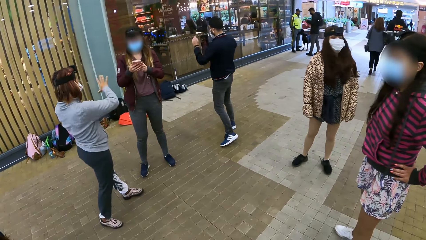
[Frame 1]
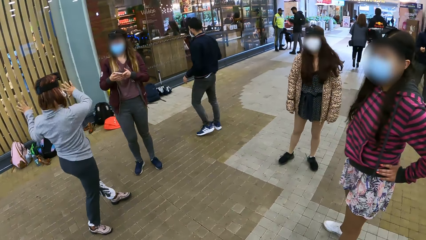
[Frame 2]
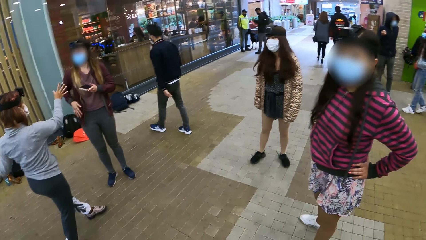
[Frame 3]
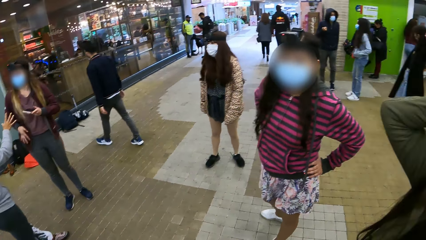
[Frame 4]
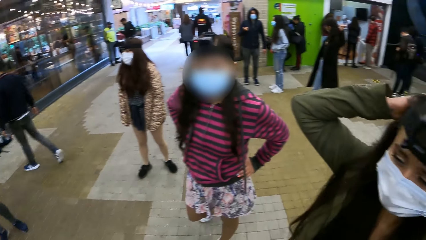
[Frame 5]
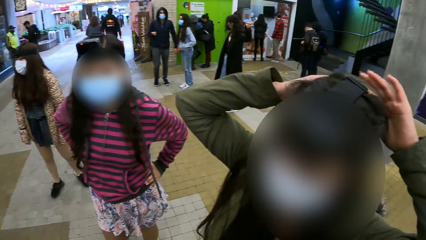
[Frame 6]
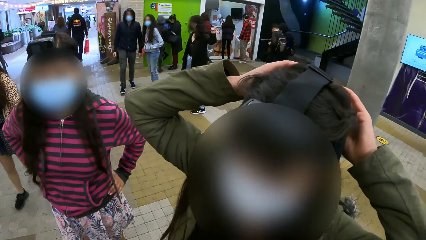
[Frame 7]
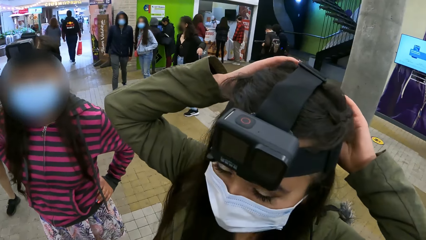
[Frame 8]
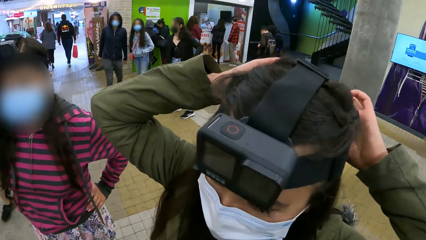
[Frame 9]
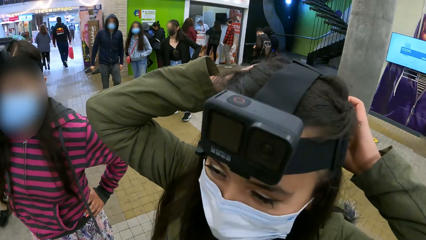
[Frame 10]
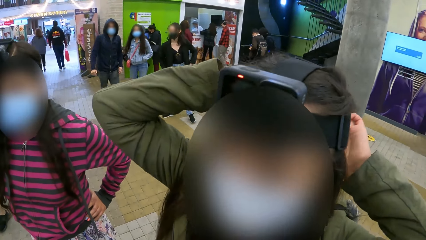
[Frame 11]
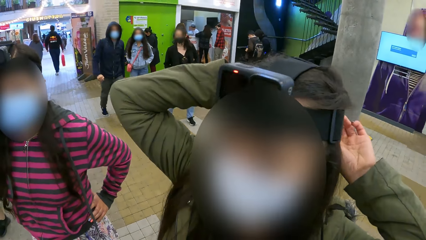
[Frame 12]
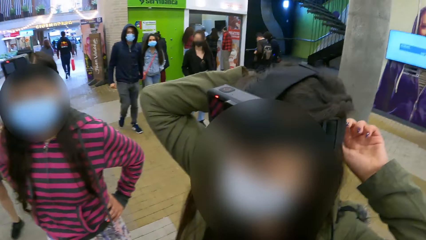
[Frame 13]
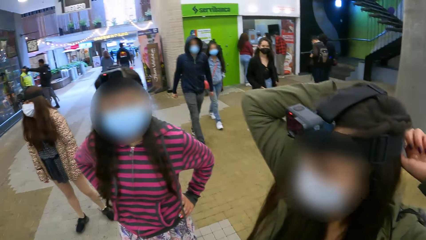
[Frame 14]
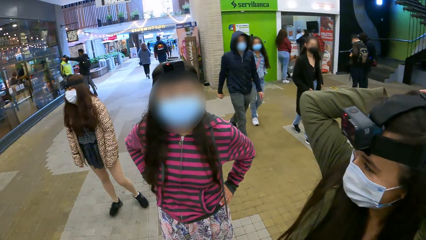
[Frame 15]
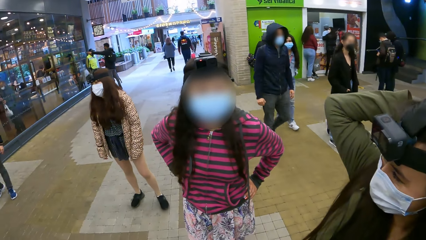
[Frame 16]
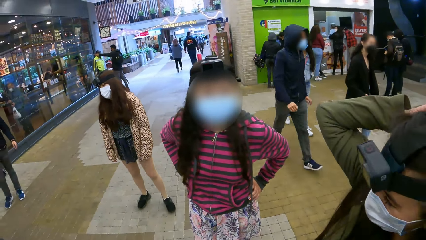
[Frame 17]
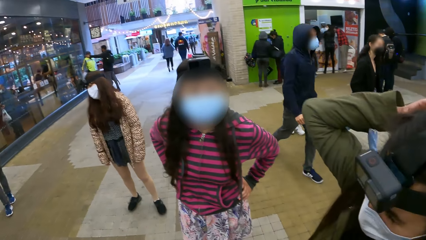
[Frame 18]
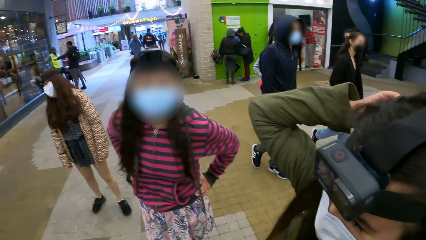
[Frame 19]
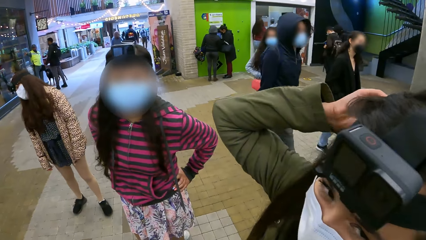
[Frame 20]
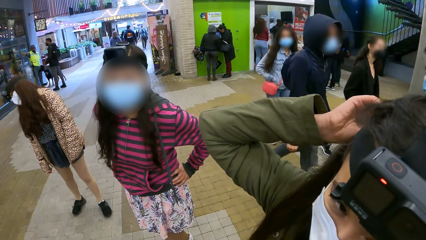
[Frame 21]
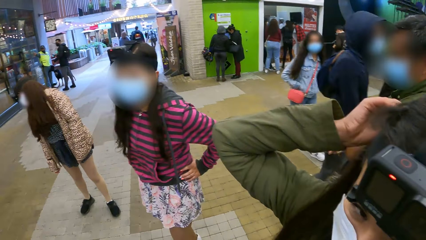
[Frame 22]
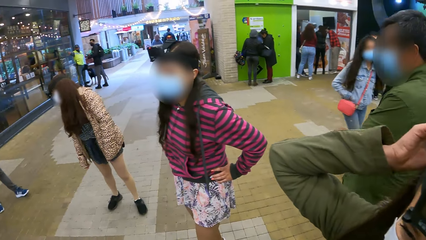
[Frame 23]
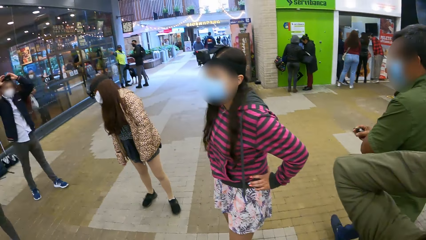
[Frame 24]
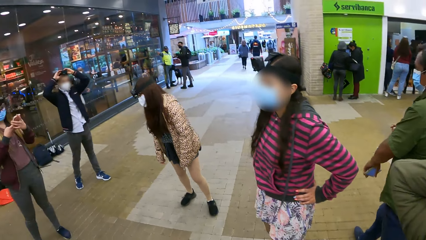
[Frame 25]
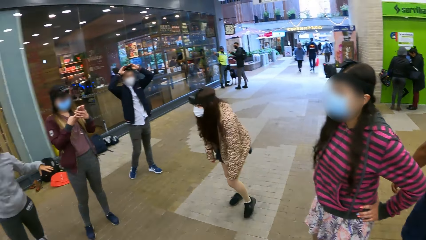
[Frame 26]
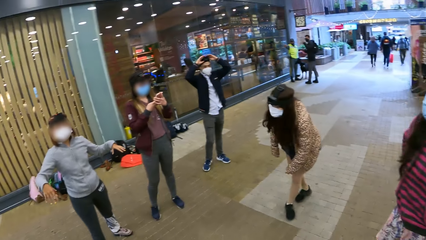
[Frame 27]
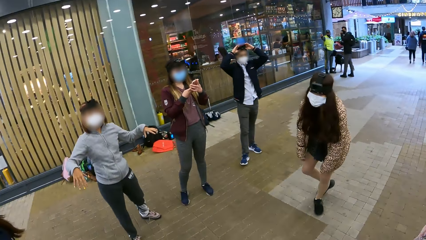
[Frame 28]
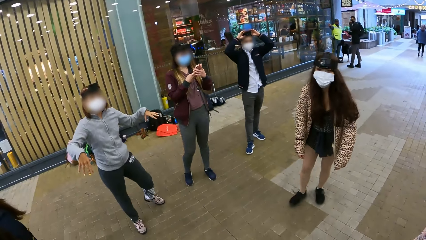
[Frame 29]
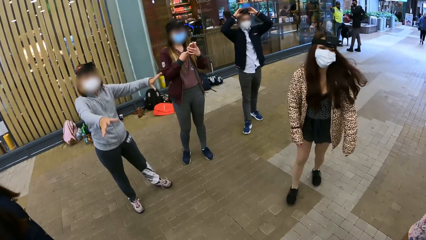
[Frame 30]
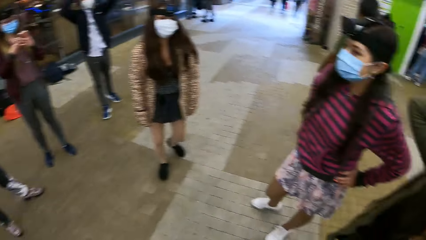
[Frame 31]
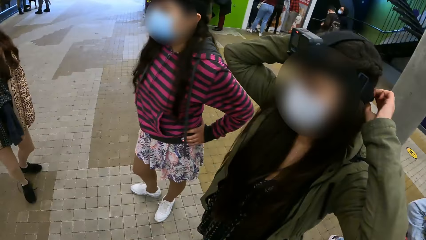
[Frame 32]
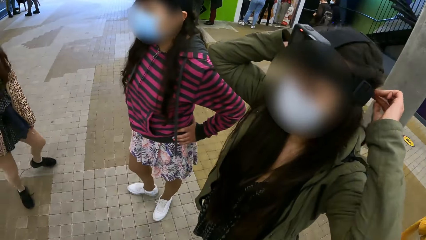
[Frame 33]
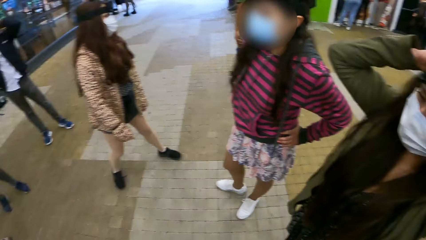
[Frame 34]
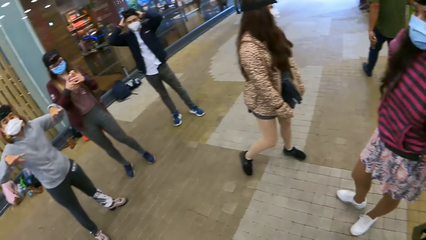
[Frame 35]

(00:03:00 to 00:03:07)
The camera wearer looks around the building.

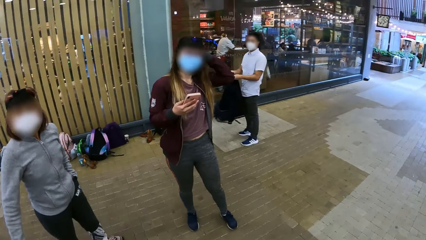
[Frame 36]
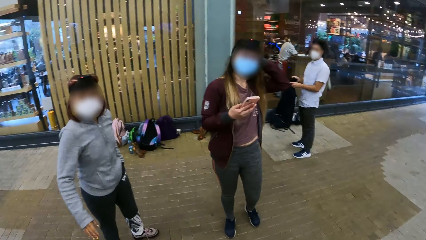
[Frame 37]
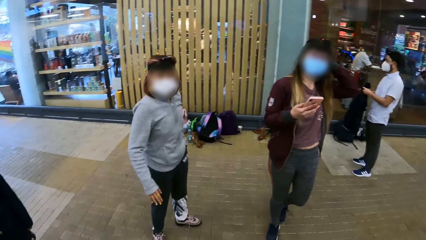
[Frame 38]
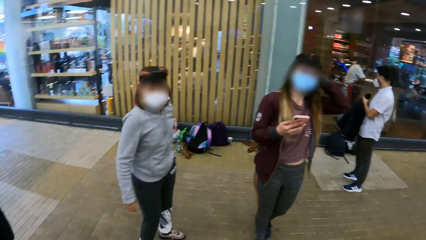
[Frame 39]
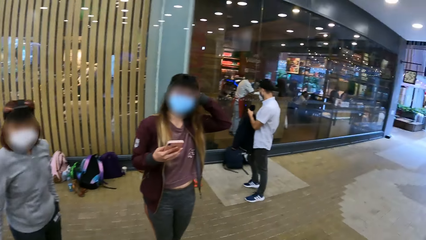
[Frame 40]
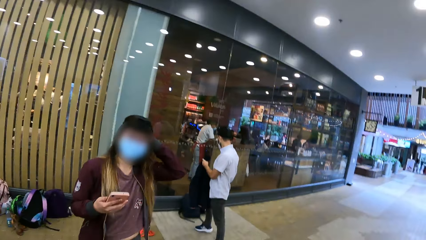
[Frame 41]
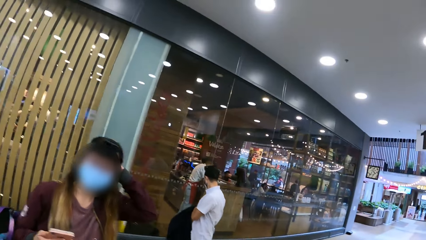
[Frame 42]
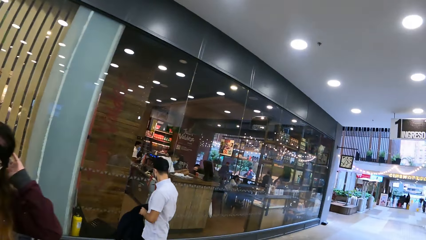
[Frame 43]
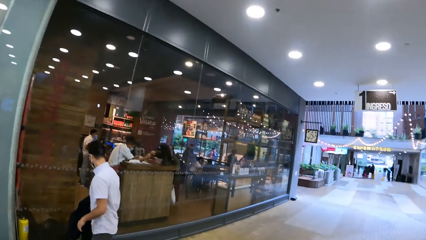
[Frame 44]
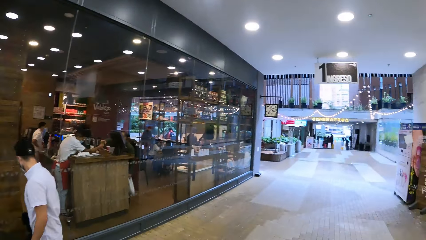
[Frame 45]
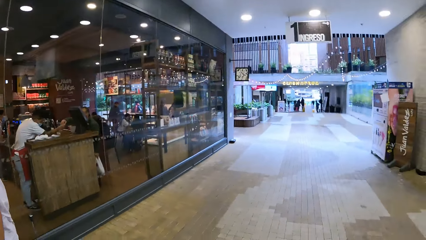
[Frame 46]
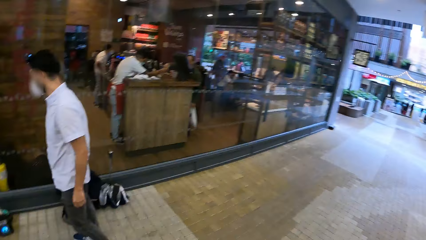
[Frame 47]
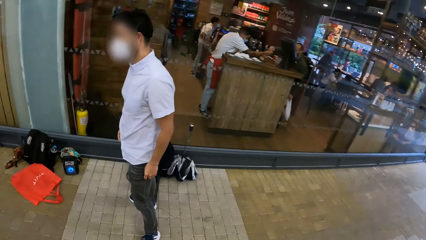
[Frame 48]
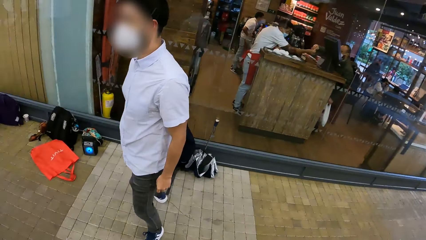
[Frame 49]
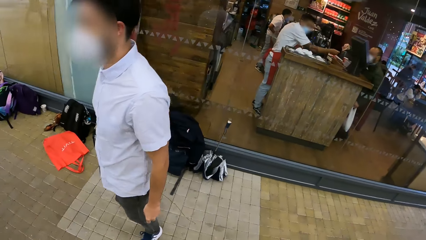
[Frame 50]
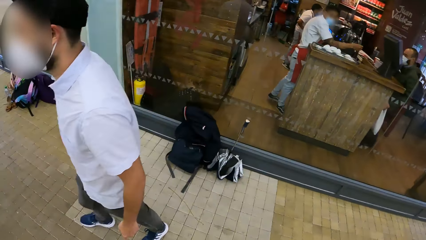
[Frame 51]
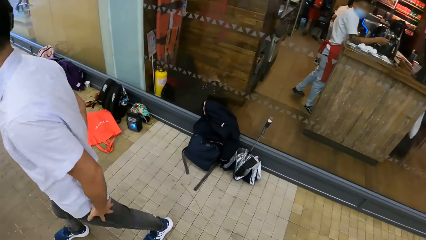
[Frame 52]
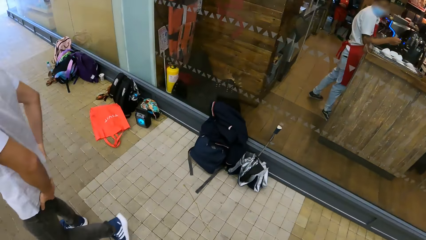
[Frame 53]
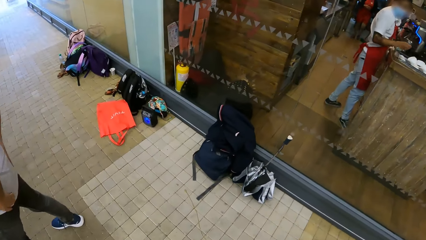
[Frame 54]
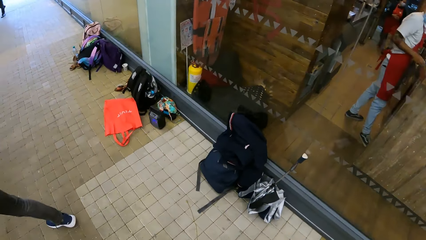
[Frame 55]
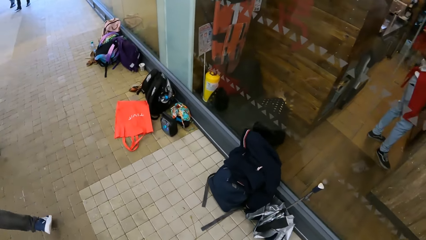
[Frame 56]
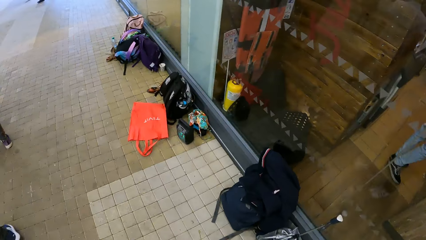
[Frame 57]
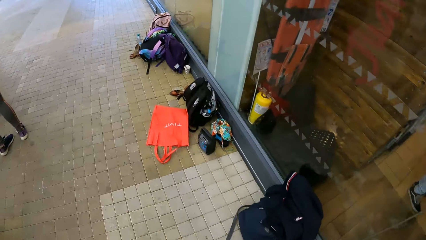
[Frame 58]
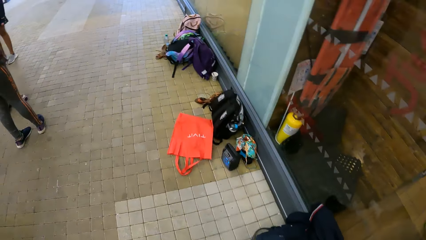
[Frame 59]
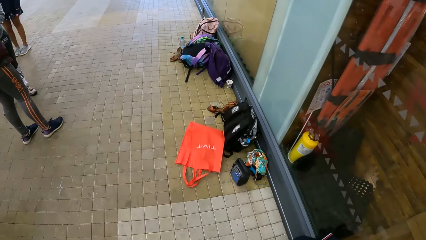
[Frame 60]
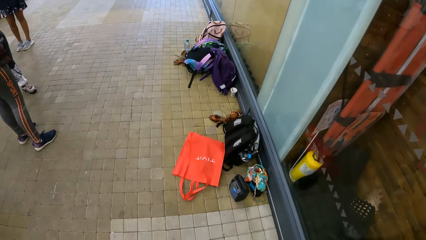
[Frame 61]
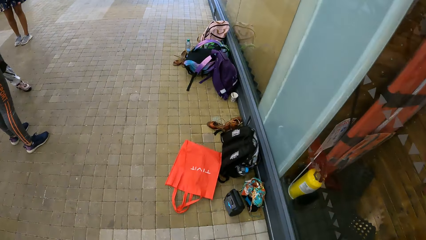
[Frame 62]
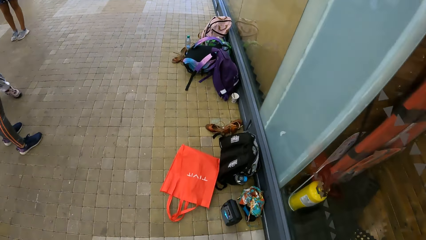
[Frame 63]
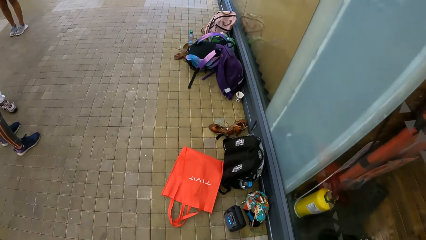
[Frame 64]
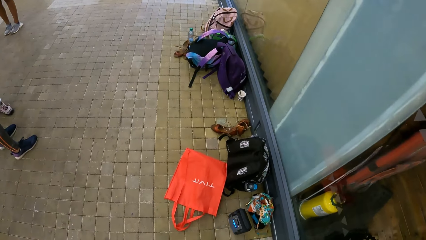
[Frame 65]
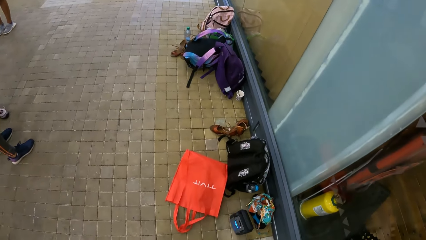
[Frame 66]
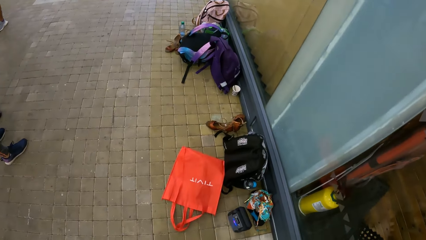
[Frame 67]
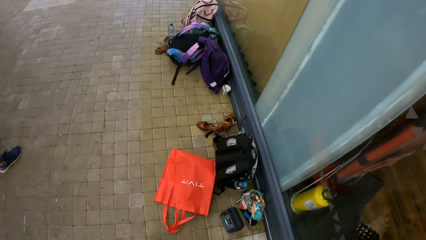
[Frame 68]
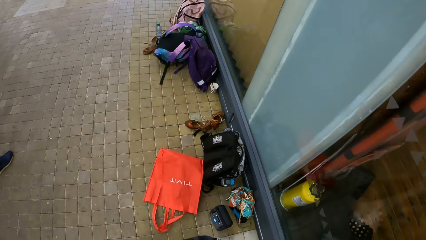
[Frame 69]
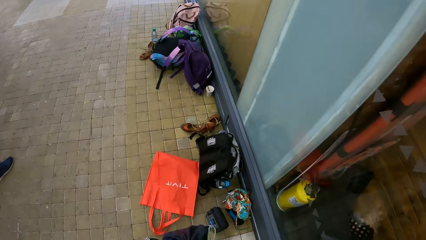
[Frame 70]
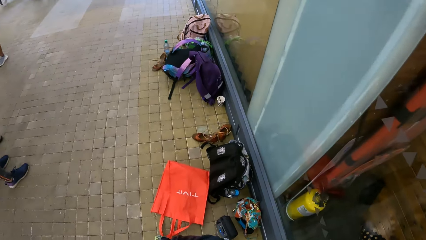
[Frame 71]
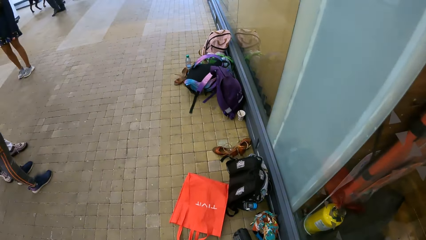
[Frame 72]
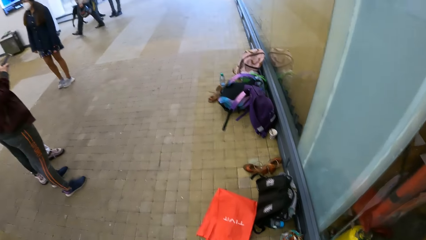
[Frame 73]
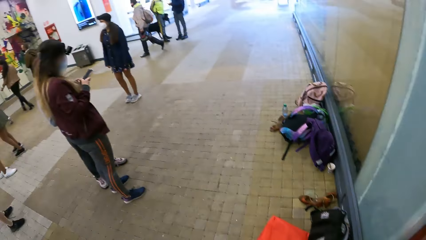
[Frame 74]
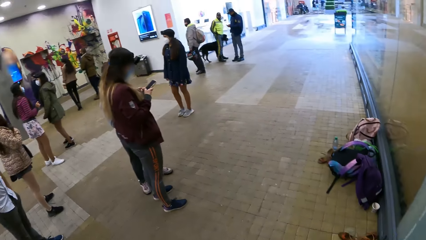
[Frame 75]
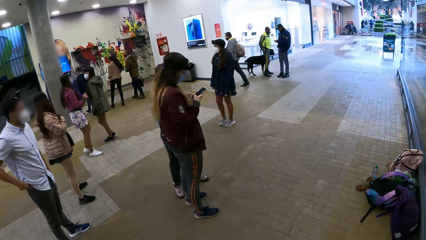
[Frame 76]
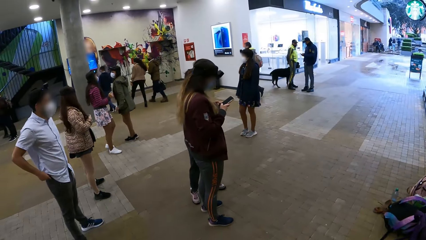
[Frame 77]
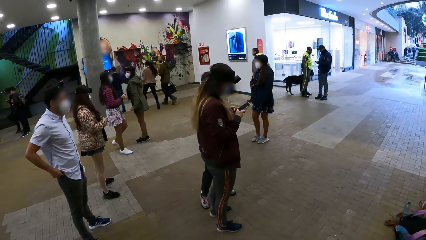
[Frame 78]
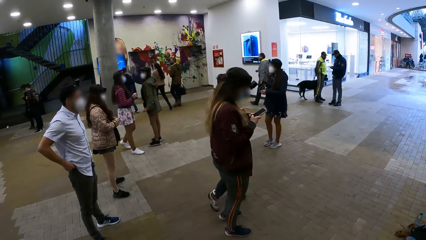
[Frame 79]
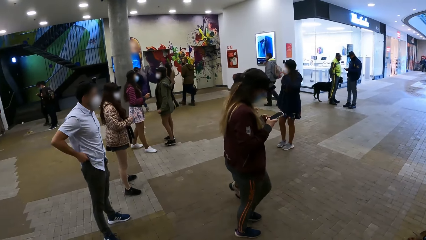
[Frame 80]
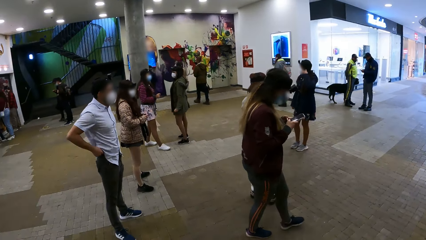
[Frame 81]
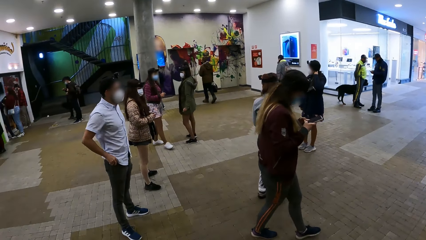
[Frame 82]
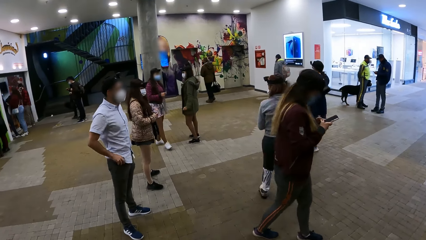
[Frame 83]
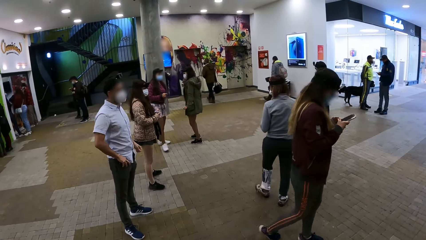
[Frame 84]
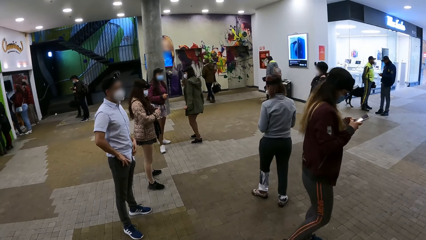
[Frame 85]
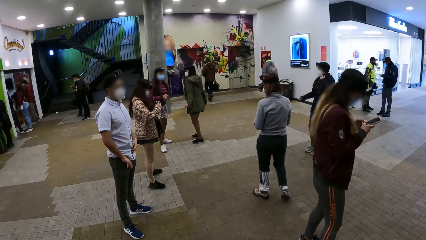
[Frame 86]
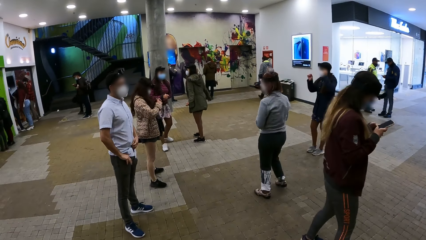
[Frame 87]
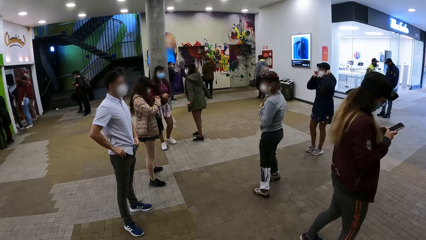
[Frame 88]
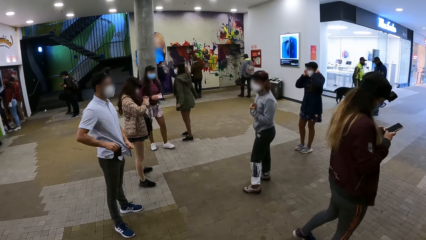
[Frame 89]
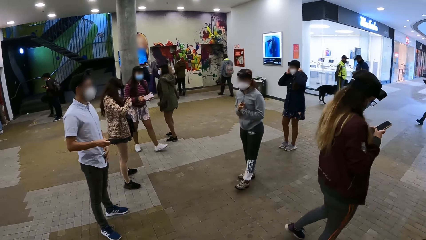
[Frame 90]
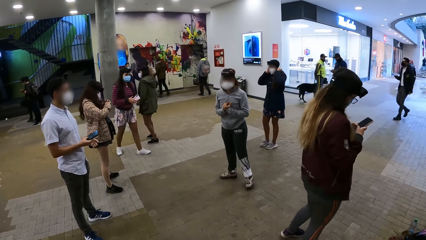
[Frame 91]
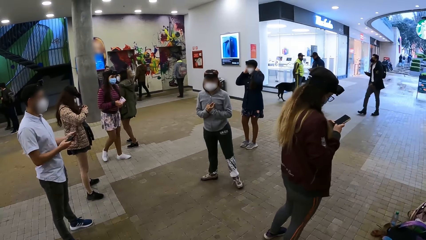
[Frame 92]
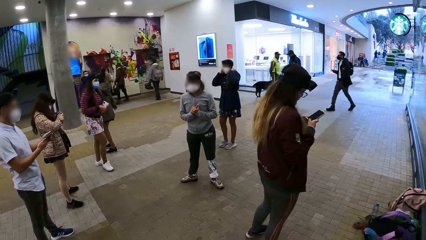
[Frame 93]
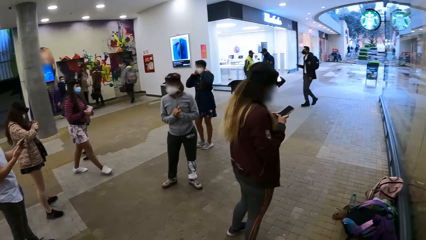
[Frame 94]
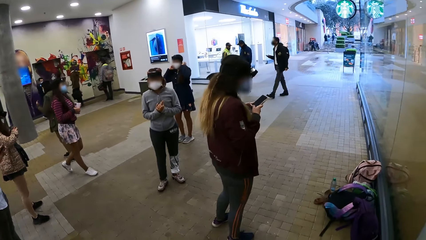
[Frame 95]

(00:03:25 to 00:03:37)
The camera wearer walks around the building. They stop around the building. They look around the building.
